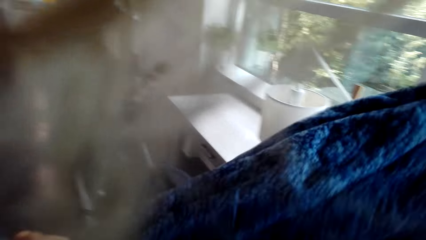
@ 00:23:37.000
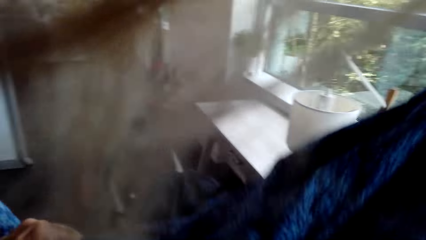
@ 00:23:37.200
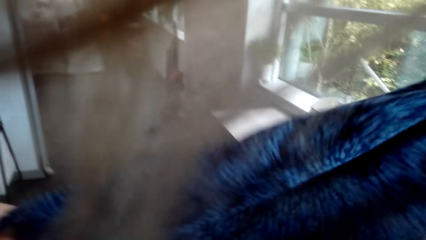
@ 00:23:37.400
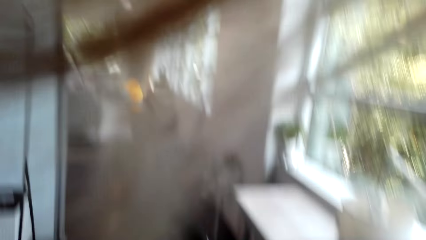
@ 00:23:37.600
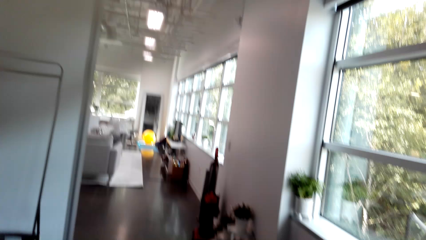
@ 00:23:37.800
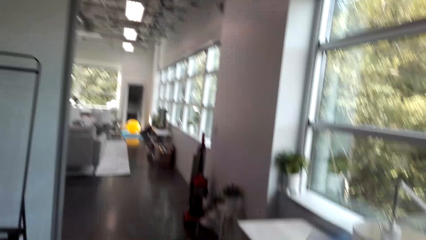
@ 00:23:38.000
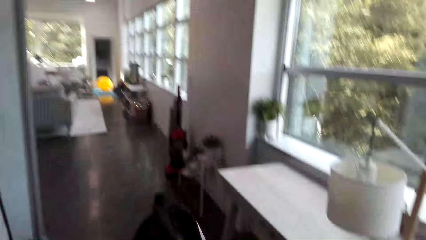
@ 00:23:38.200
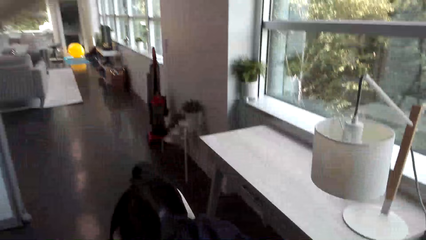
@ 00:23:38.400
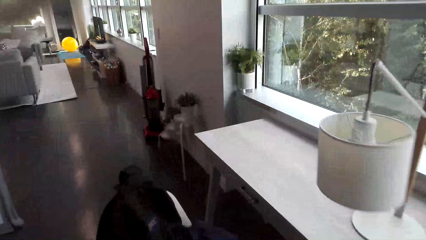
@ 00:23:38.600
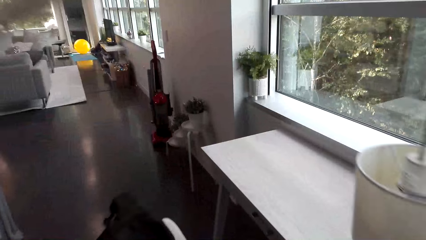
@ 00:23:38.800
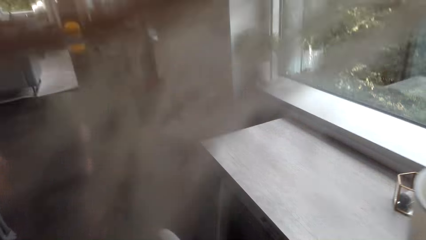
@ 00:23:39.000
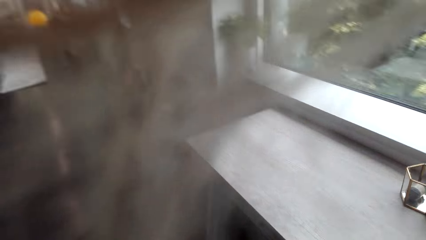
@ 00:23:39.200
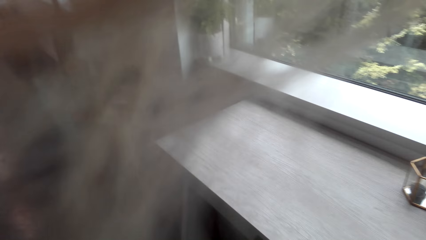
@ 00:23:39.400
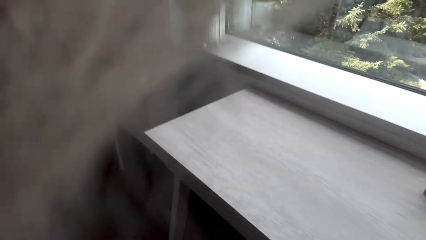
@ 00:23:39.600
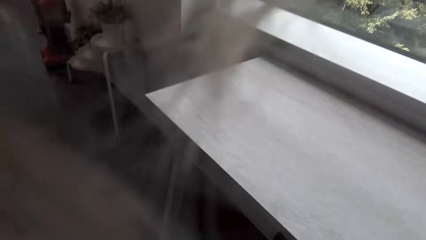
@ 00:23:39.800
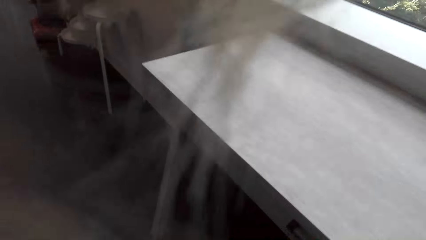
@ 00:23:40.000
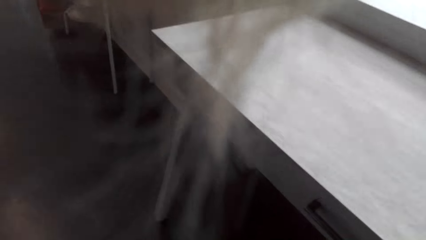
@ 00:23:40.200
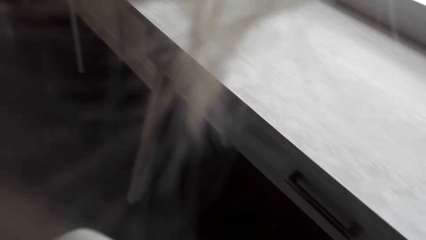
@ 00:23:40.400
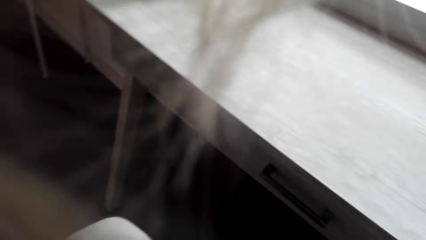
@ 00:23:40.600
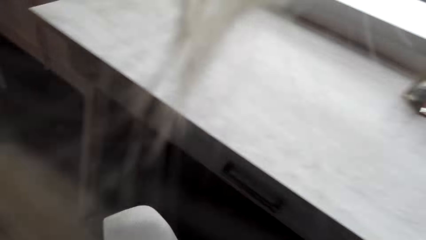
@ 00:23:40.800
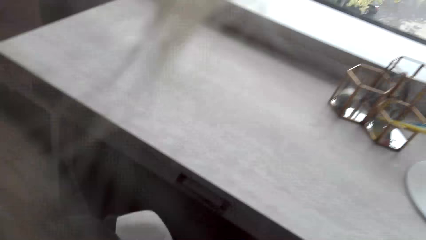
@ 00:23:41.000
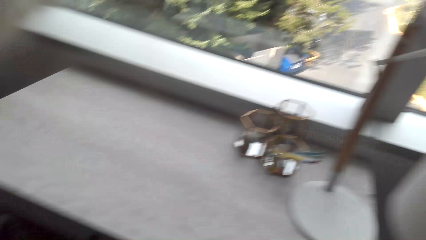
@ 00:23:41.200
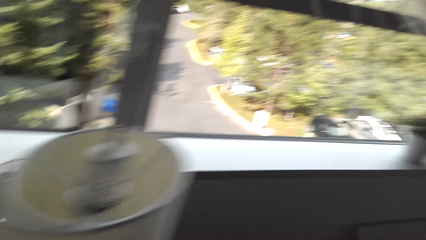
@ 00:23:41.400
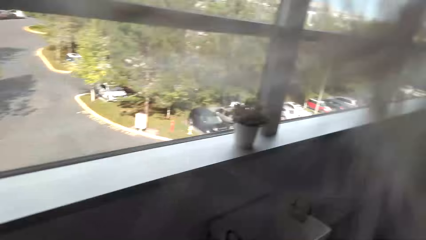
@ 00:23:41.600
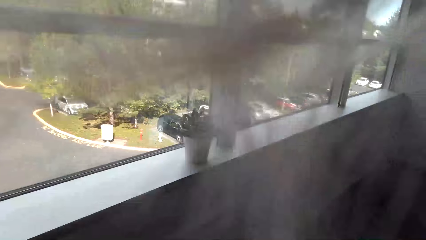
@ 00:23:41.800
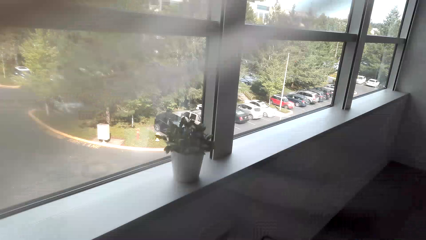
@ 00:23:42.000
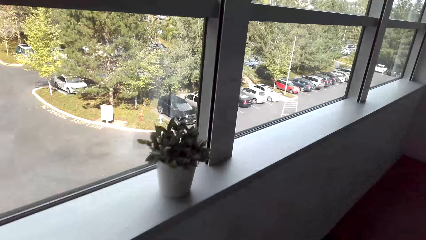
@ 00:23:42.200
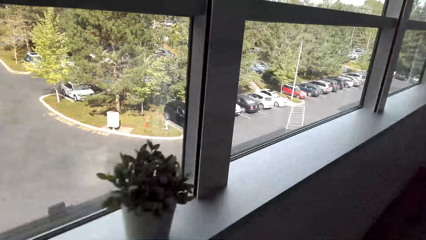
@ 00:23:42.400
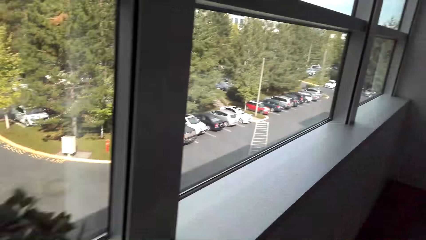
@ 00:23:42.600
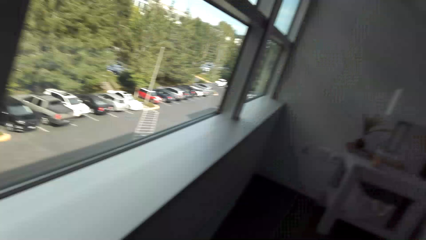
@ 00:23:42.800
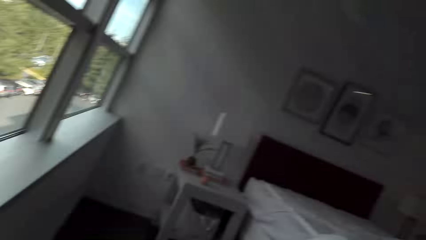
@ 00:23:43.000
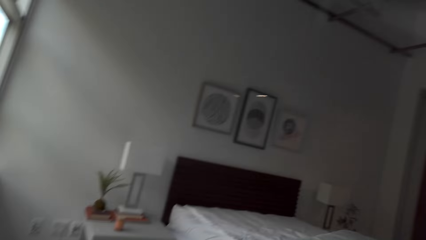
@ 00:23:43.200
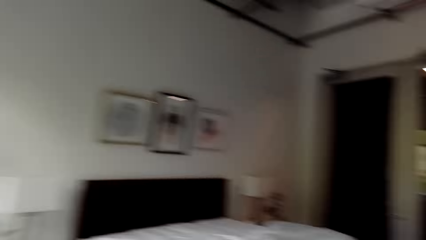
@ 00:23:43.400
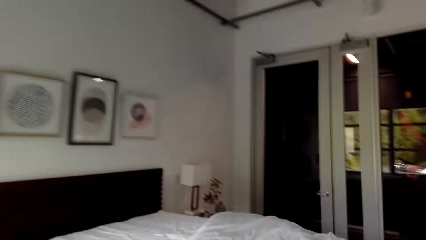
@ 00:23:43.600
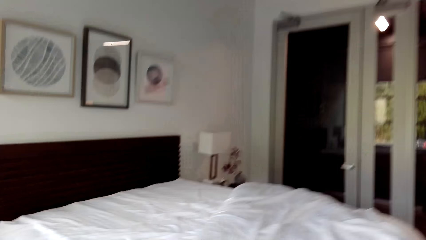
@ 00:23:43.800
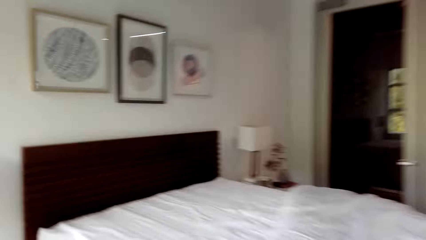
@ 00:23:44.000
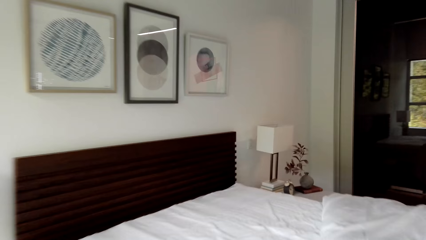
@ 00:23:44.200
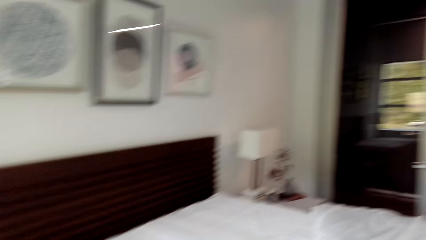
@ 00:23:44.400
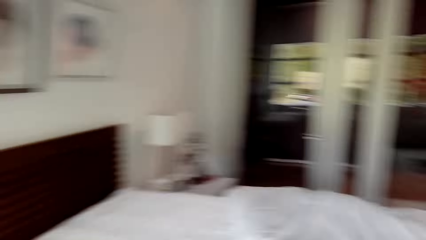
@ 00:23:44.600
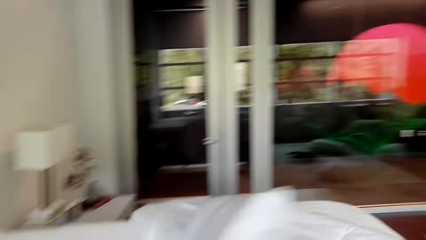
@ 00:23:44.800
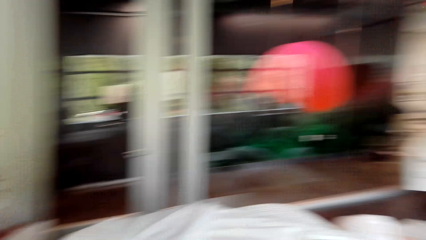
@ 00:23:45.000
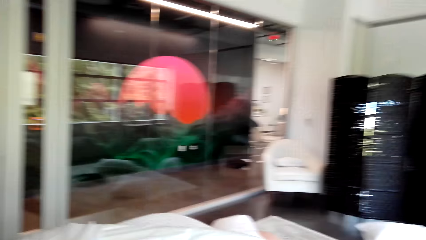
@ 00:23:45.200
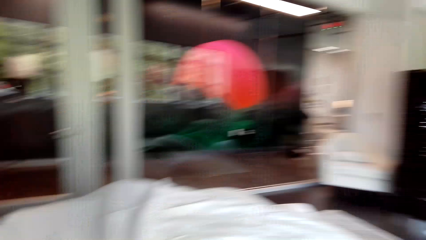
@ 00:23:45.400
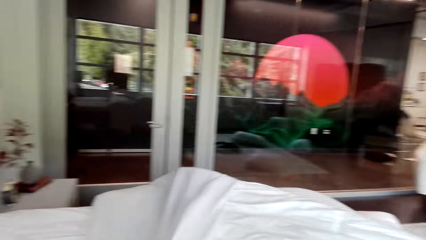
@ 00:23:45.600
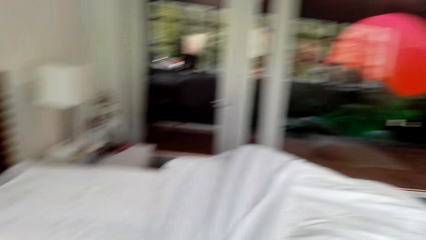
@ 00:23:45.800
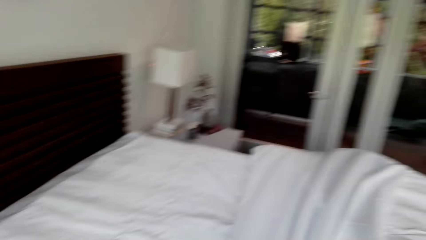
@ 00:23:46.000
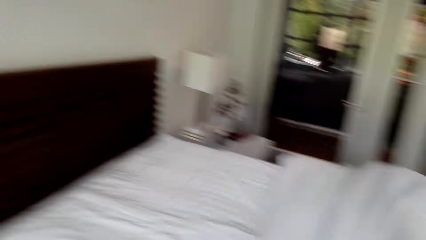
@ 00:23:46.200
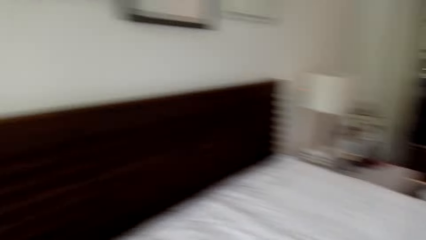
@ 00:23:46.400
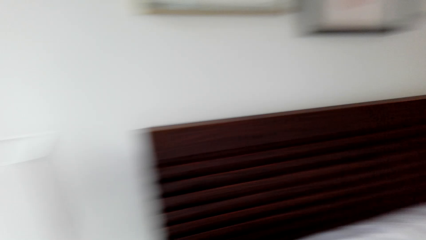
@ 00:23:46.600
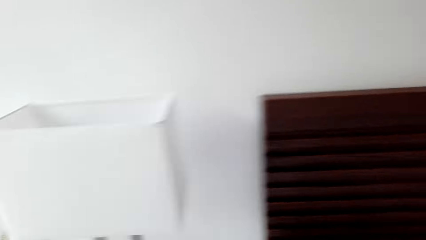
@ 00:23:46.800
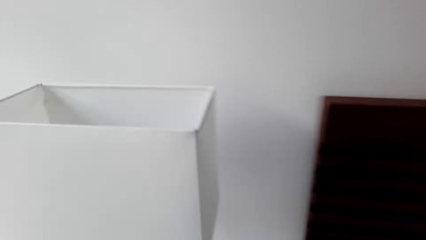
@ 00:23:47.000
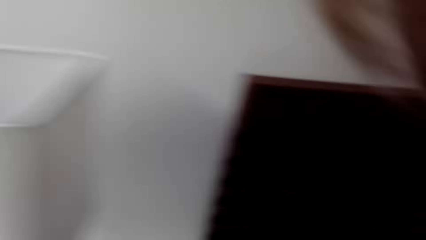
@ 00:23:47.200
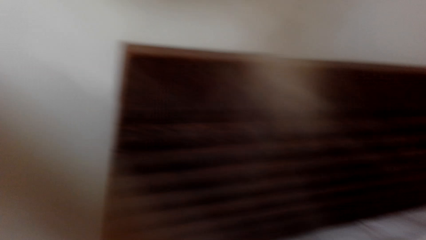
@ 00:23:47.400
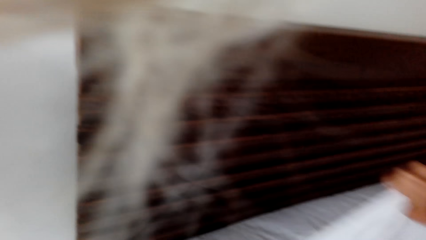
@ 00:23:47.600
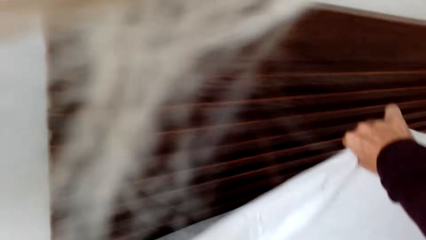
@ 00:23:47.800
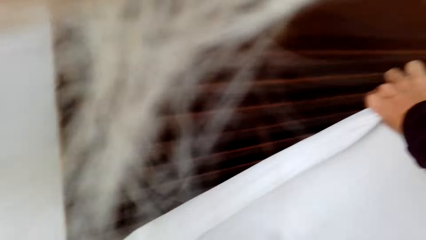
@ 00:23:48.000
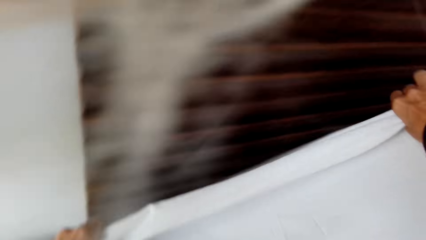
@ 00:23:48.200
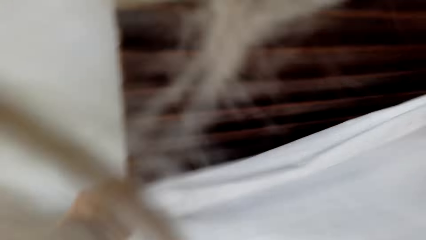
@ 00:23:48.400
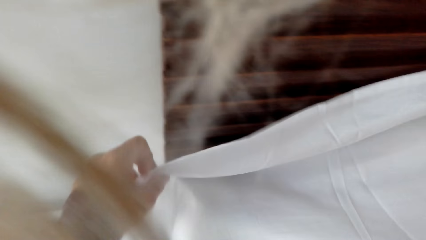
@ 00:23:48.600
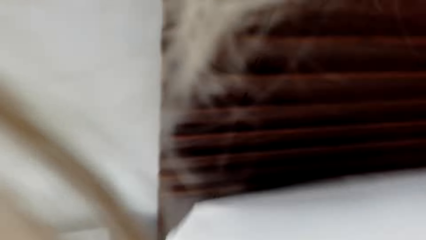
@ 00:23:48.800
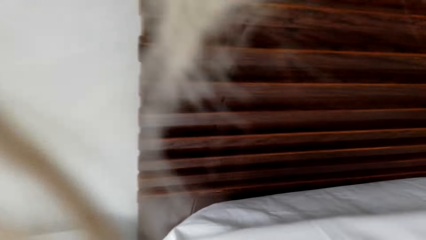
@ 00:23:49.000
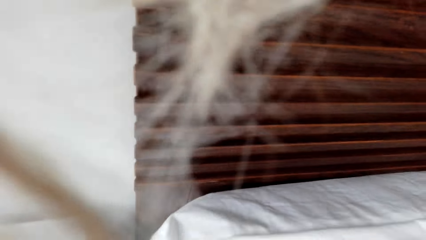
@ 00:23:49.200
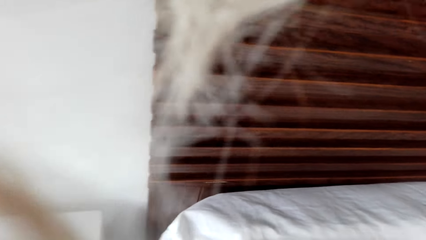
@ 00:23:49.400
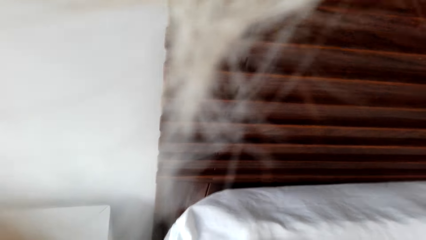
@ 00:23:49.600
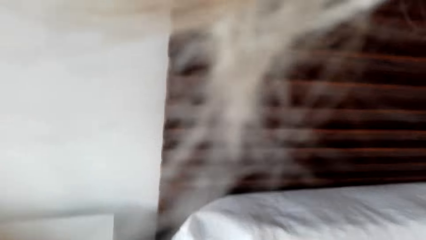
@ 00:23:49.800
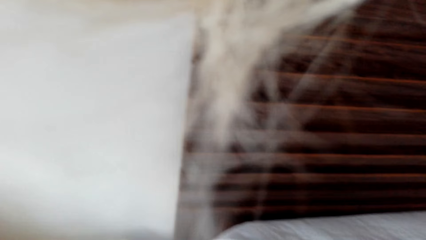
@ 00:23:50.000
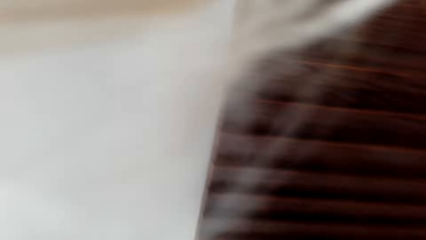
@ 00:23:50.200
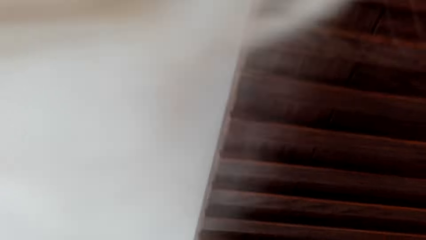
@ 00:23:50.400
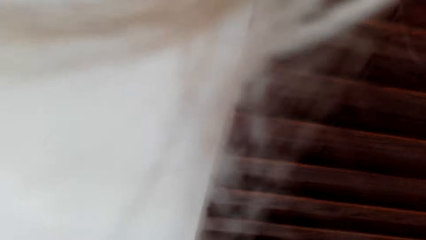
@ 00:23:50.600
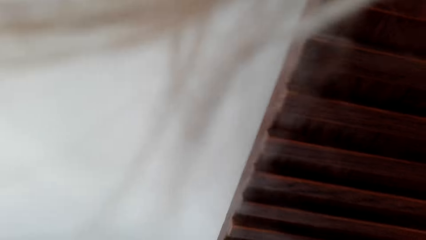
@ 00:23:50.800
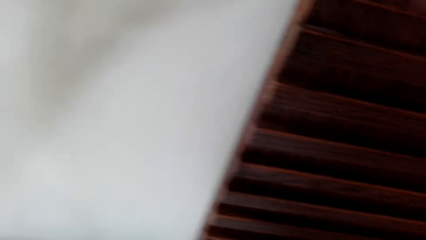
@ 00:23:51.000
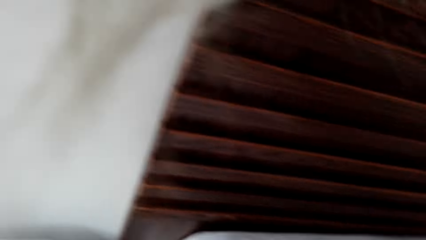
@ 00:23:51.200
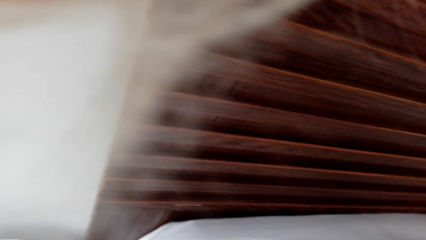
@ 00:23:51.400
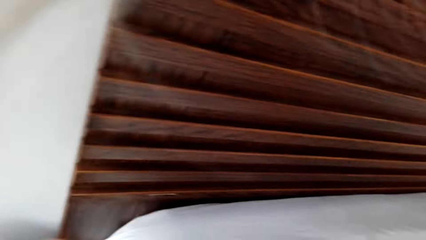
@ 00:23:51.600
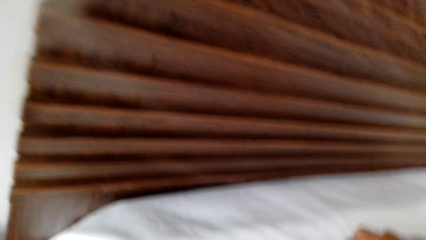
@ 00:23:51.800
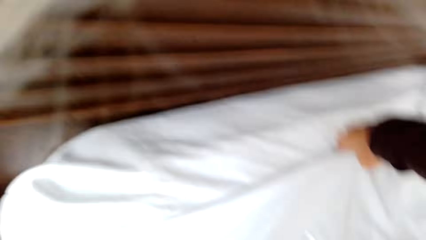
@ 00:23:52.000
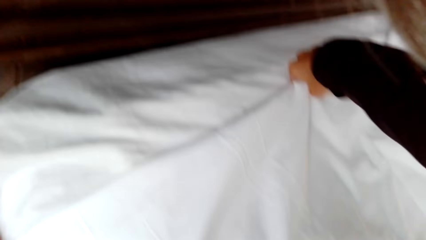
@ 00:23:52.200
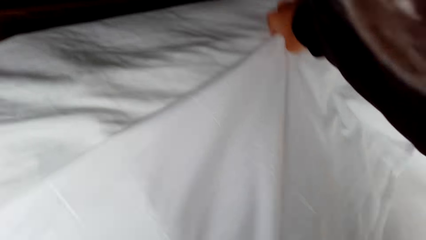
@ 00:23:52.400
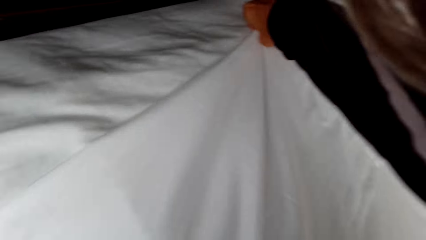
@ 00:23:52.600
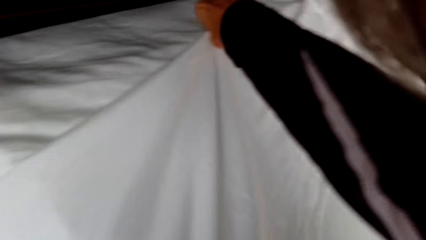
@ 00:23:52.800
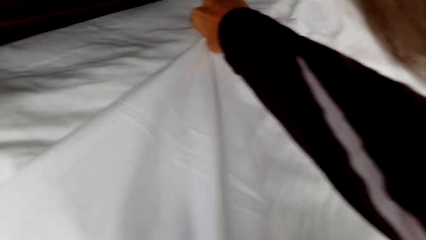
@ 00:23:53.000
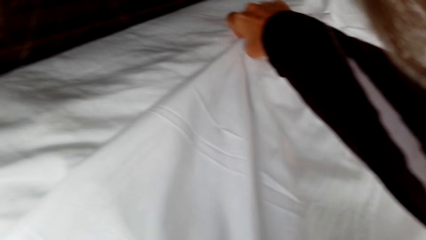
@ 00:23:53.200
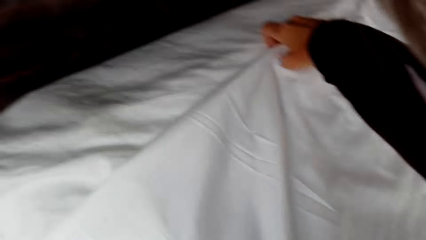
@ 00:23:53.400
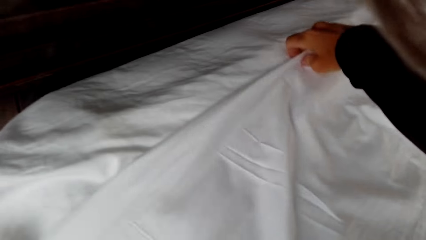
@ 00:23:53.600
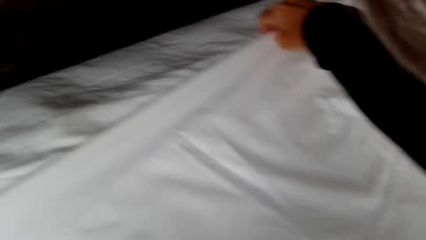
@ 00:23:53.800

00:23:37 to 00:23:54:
The camera wearer bends near the table. They walk in the bedroom. They spread the bed. They make the bed.
